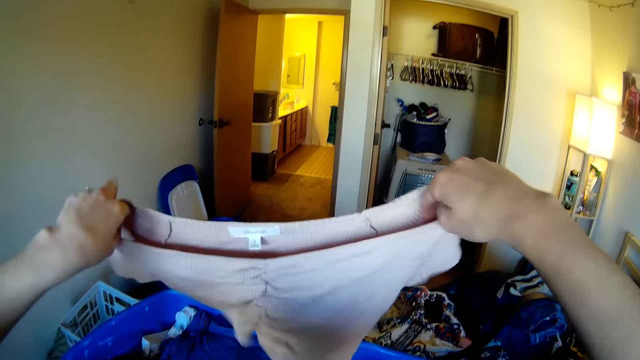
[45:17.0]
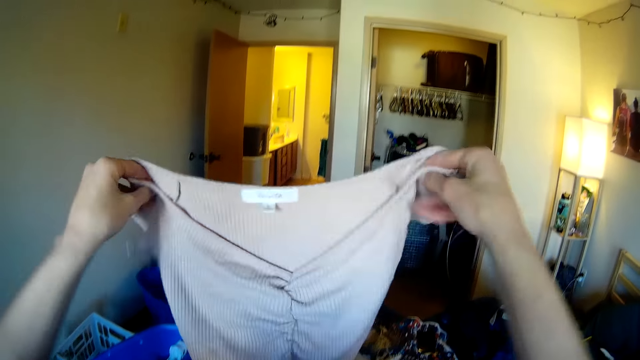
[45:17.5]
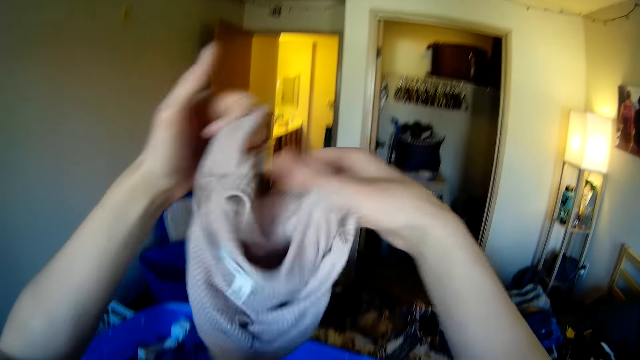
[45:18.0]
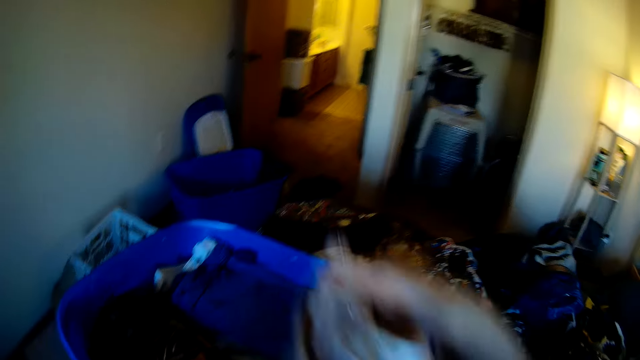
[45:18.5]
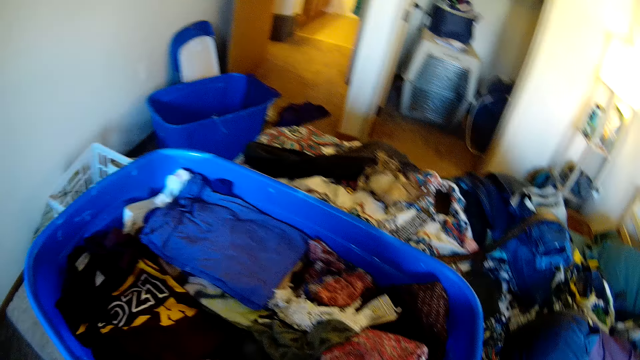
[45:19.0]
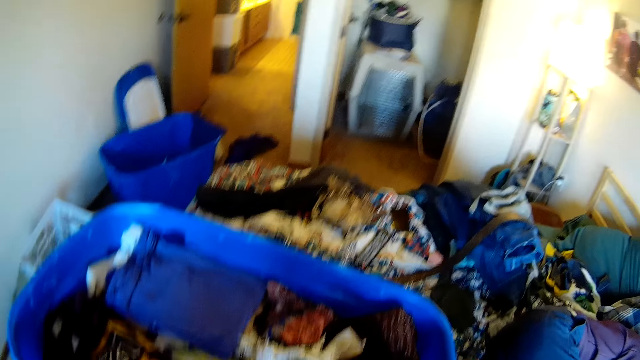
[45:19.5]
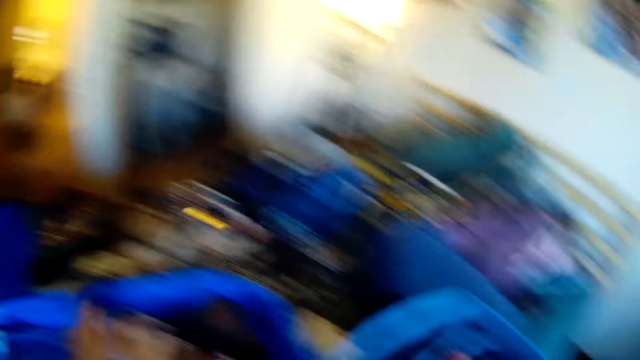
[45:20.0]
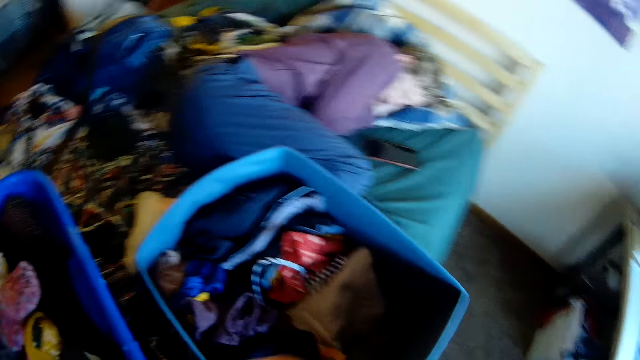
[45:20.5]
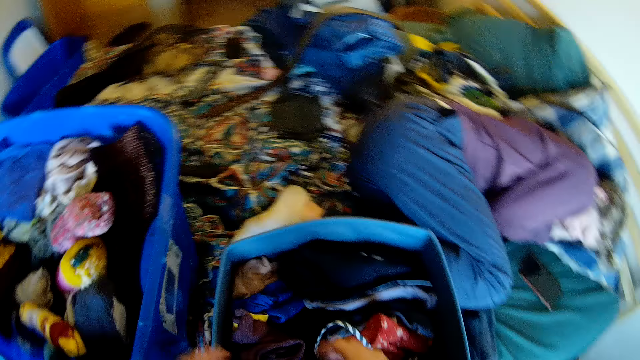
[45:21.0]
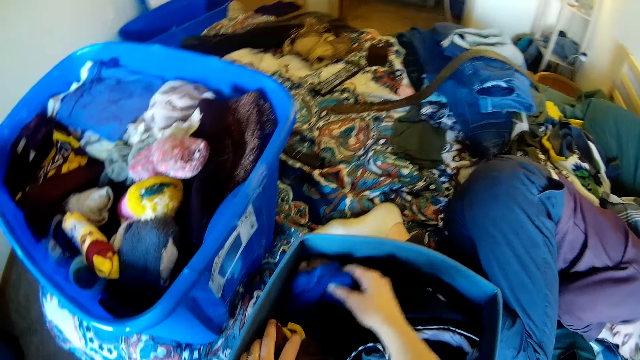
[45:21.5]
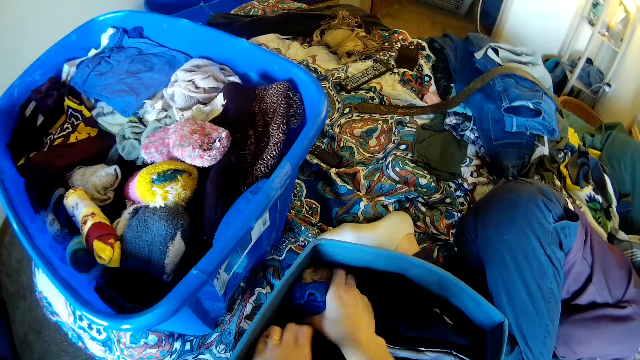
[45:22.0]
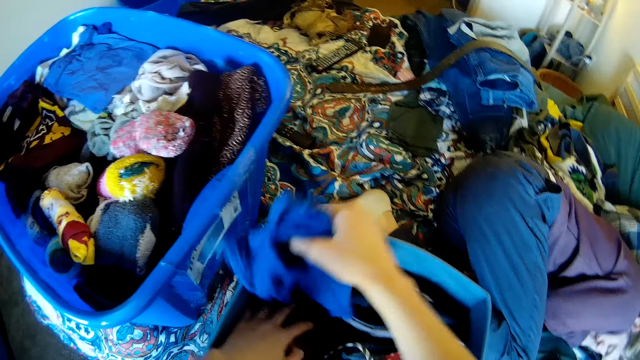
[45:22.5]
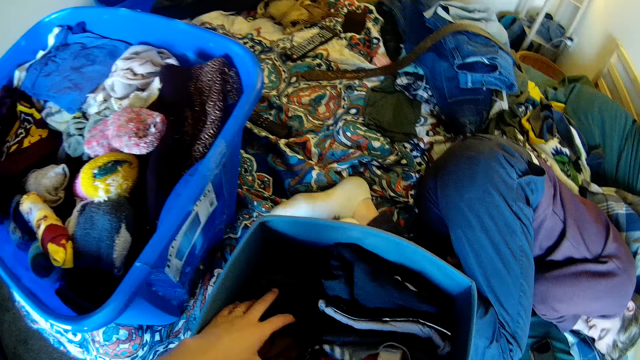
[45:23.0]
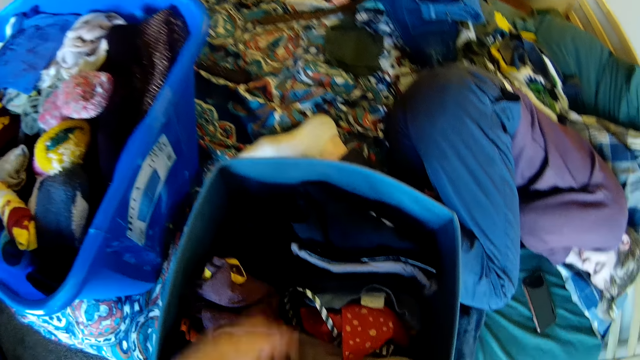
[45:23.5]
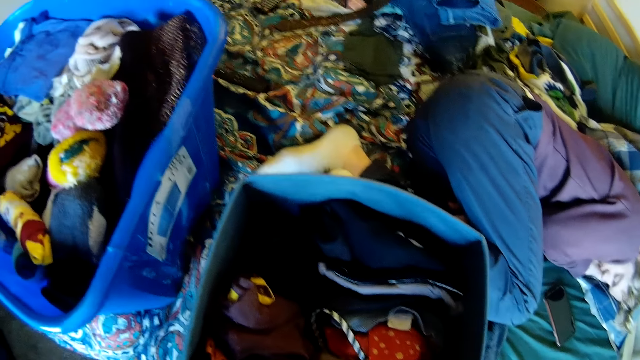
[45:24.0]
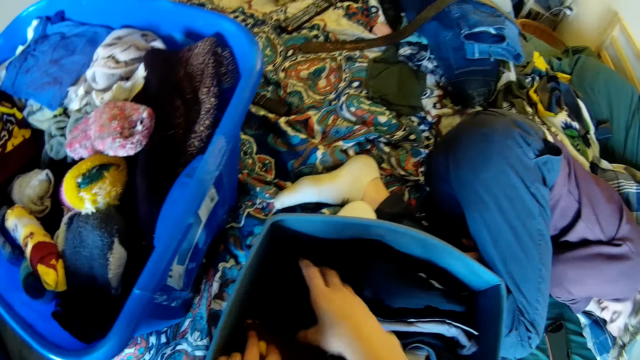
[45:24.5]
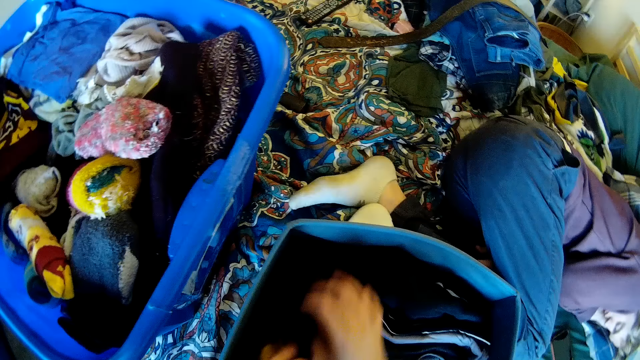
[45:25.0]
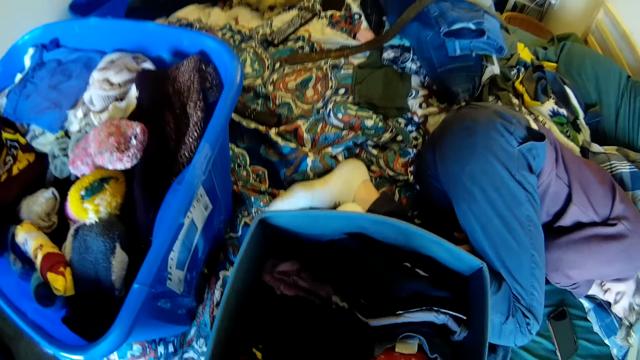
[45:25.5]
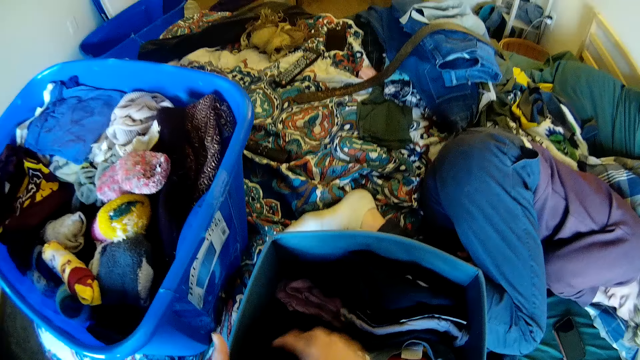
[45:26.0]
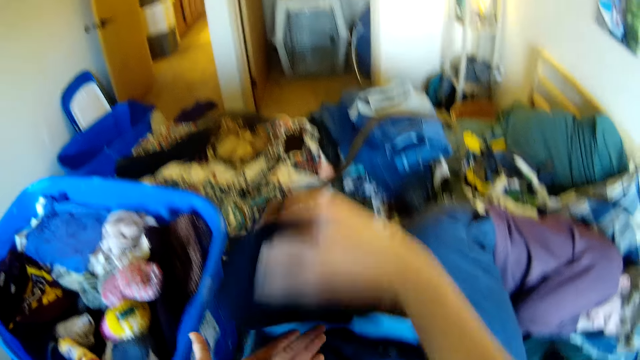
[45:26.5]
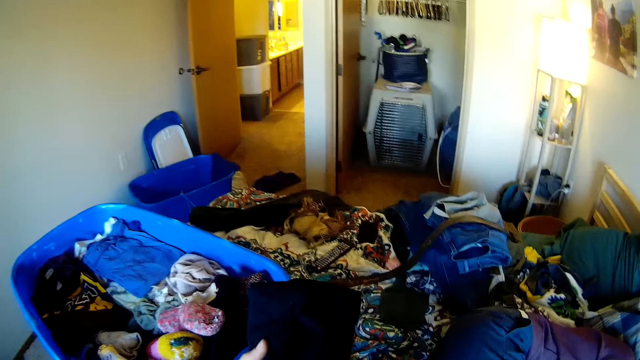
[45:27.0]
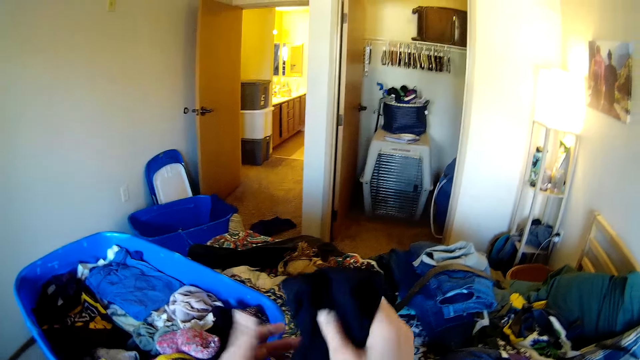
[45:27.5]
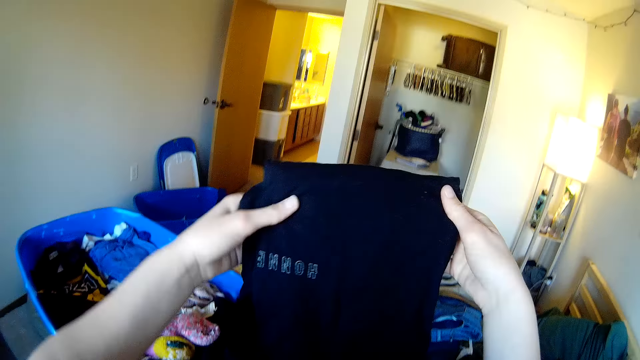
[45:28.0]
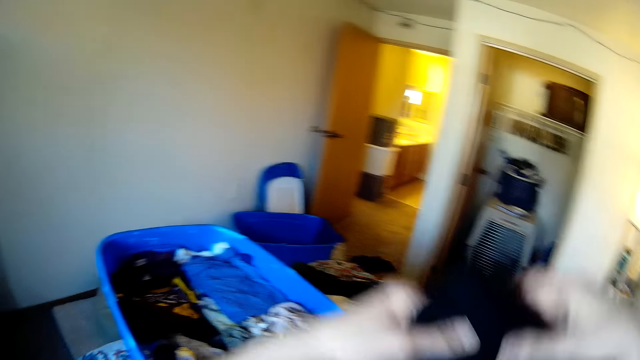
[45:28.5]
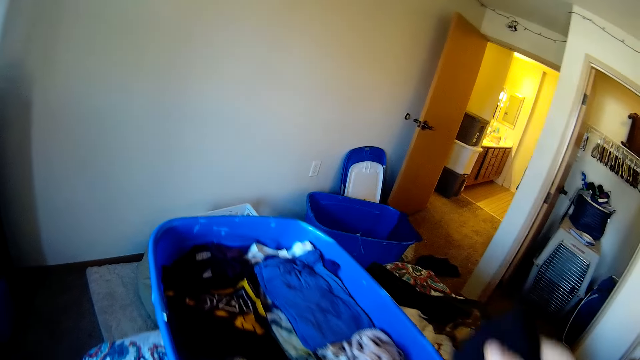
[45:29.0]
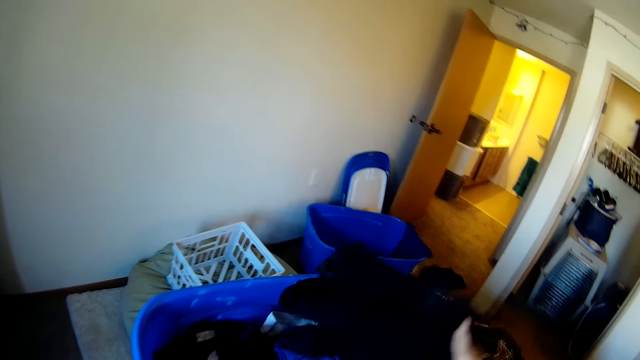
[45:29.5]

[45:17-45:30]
The camera wearer folds the top. They place the top in the storage container. They search through the clothes in the drawer. They remove the t-shirt from the drawer. They inspect the t-shirt and place the t-shirt in the storage container.

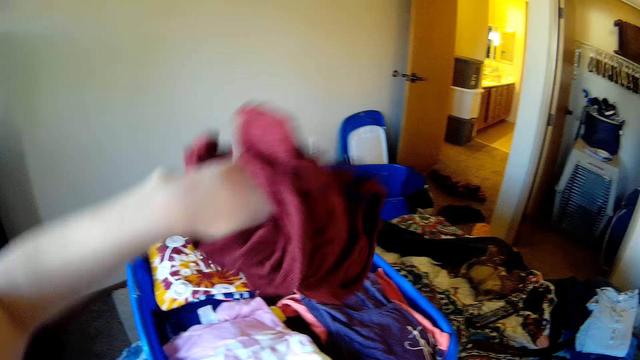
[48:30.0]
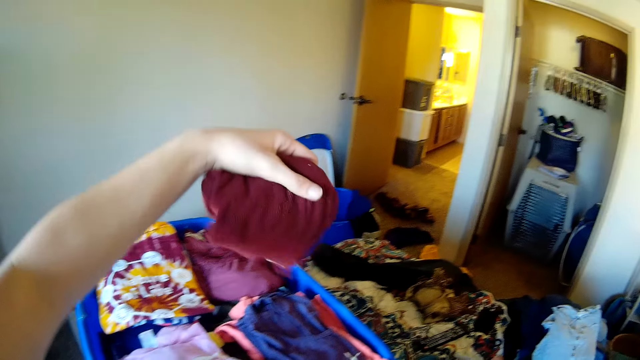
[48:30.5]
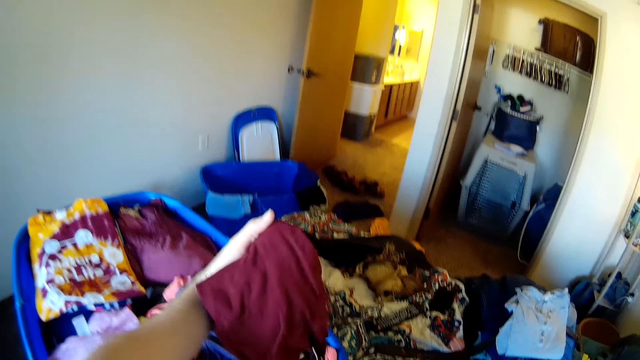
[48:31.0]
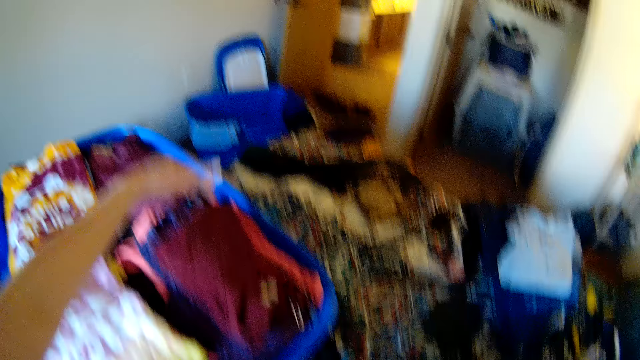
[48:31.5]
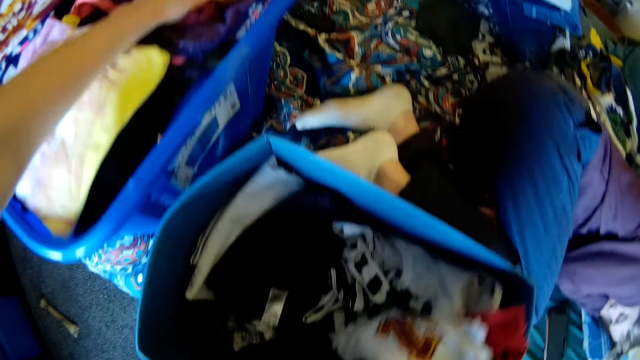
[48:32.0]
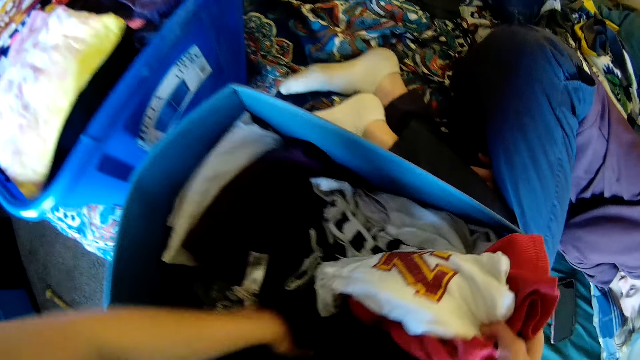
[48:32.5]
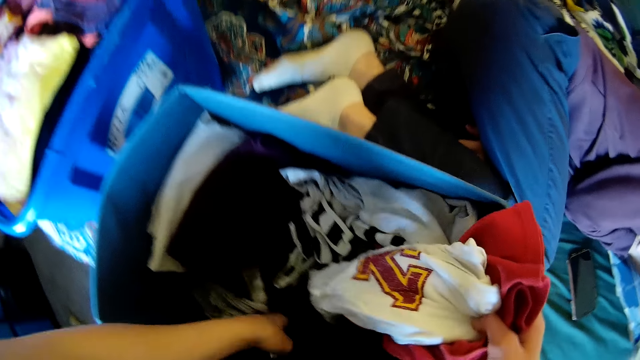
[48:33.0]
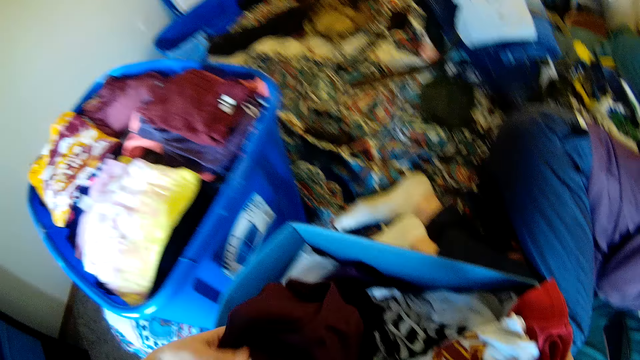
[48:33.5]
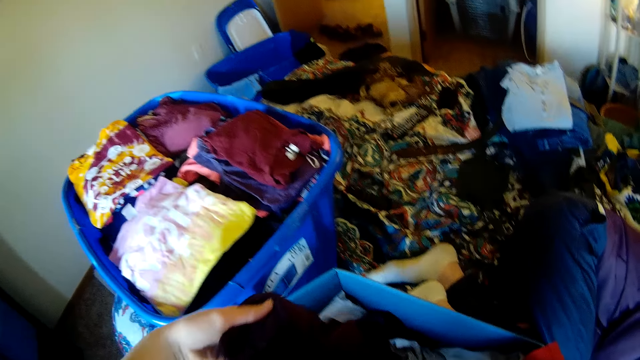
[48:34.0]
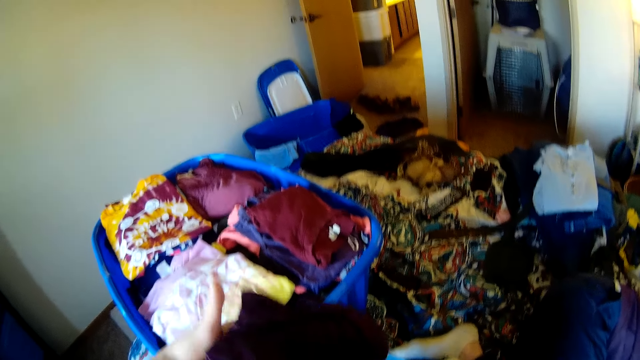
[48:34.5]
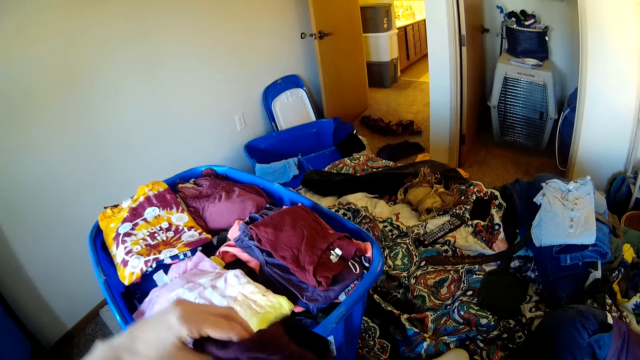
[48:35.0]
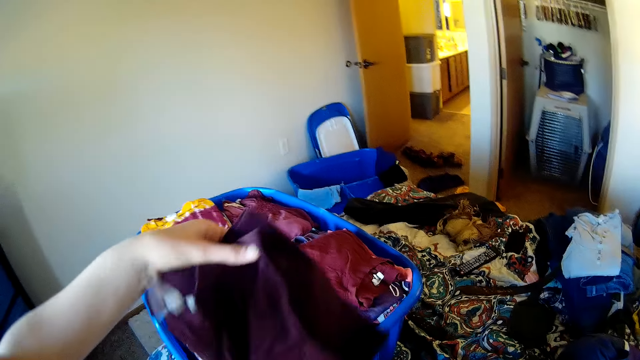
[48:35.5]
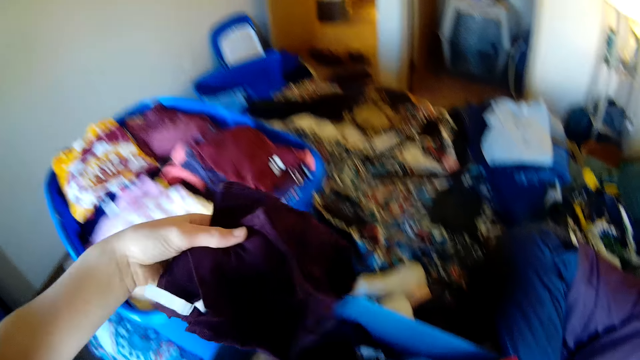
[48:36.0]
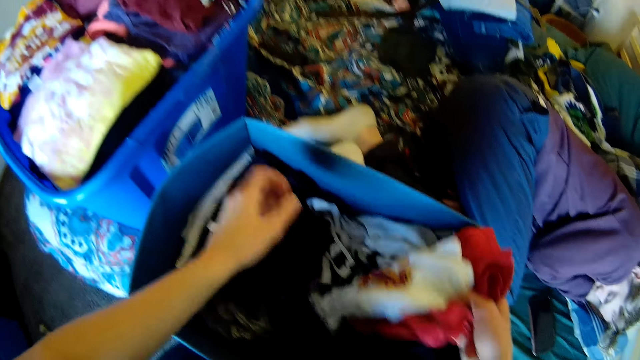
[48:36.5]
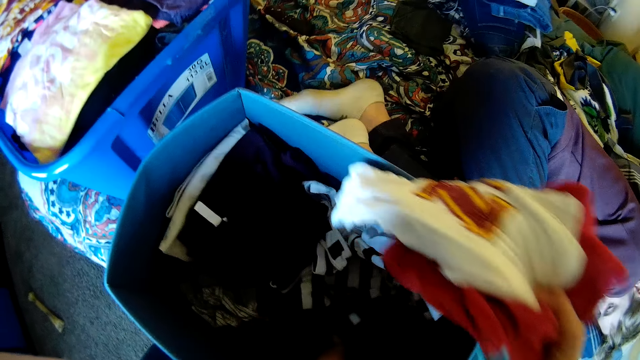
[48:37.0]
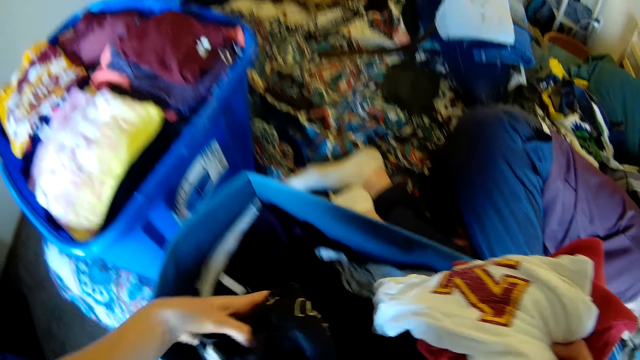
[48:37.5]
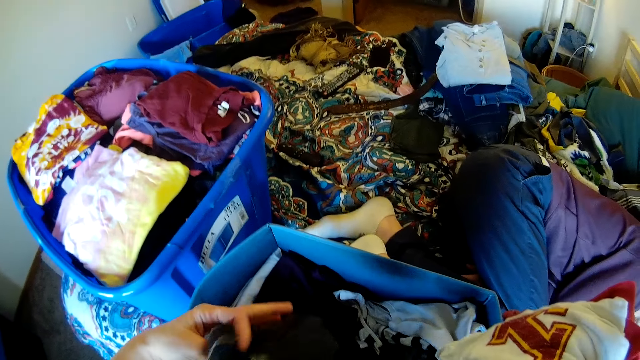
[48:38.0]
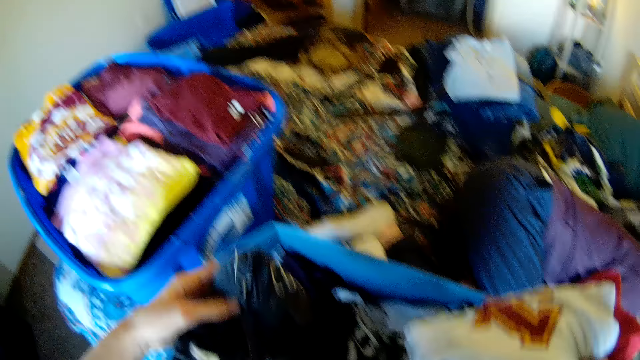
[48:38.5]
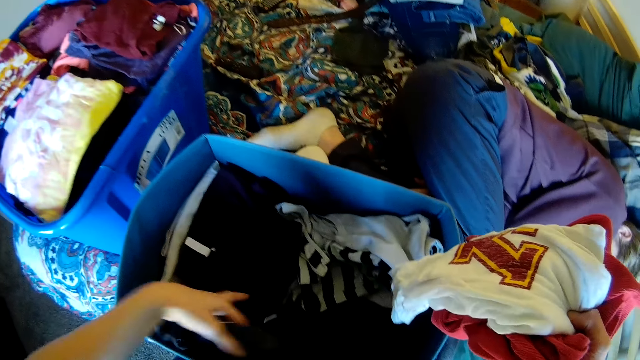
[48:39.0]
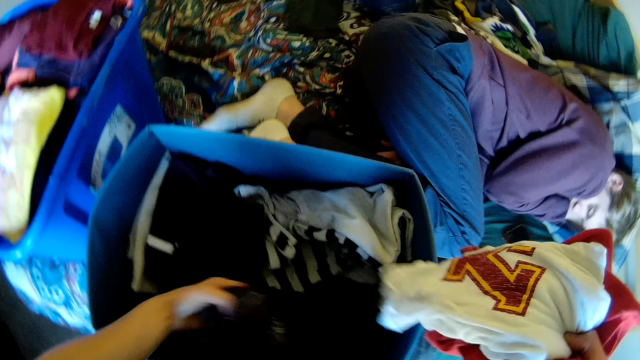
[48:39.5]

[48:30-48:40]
The camera wearer places the vest in the storage container. They remove the cloth from the drawer. They touch the clothes in the drawer. They inspect the cloth. They place the cloth in the drawer. They search through the clothes in the drawer.
